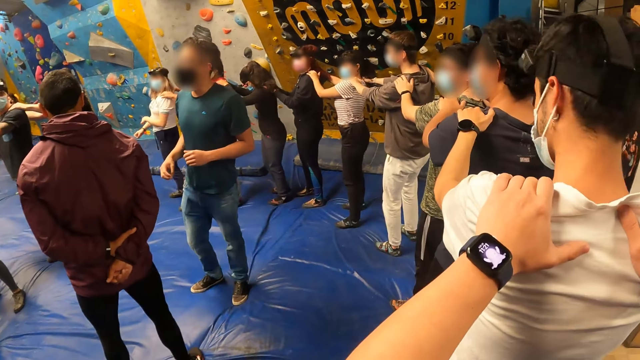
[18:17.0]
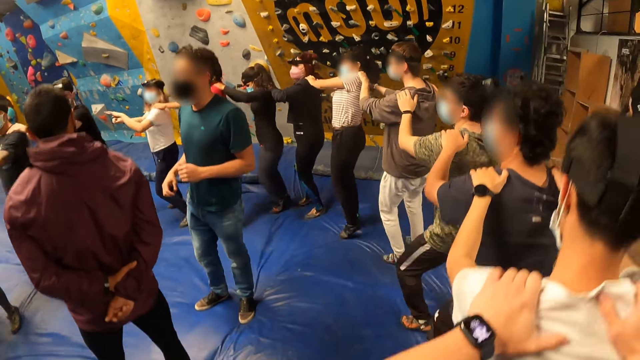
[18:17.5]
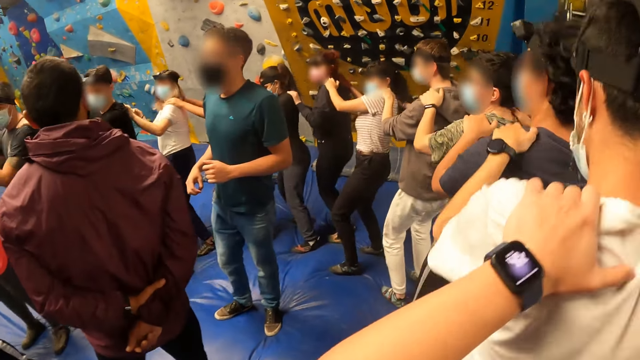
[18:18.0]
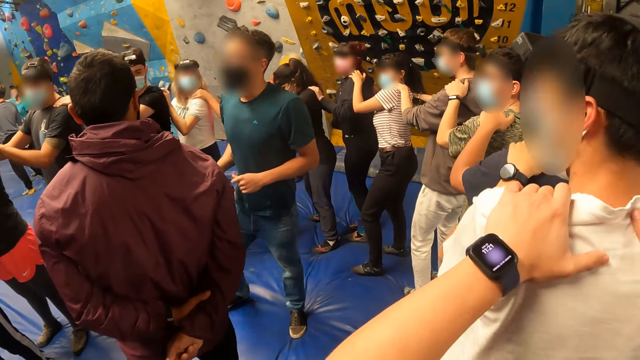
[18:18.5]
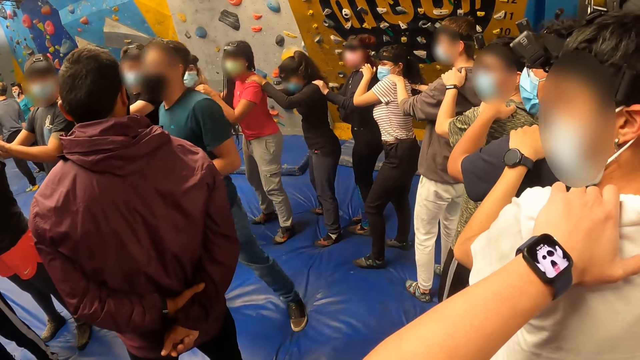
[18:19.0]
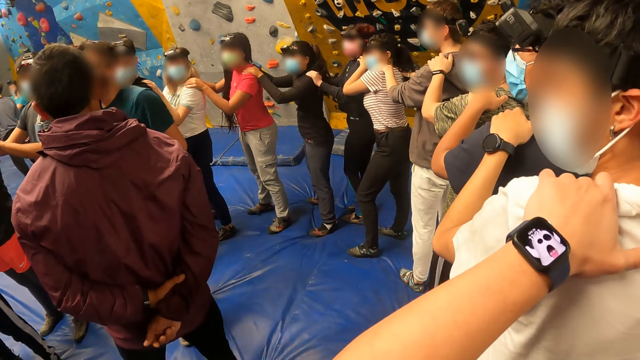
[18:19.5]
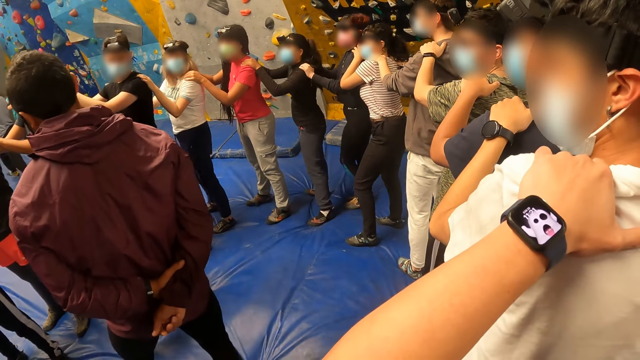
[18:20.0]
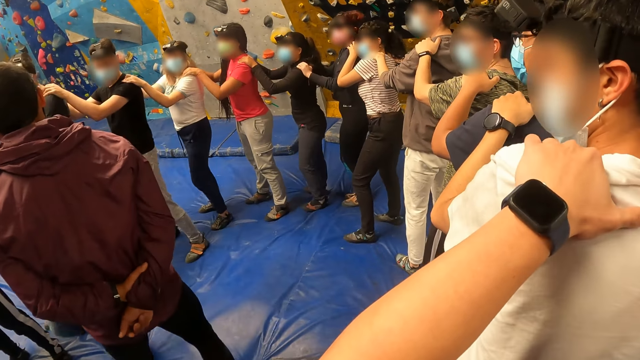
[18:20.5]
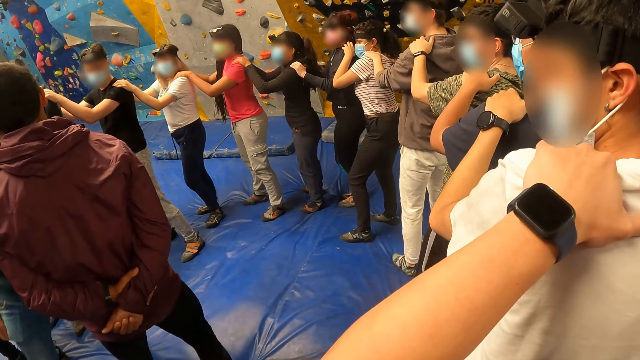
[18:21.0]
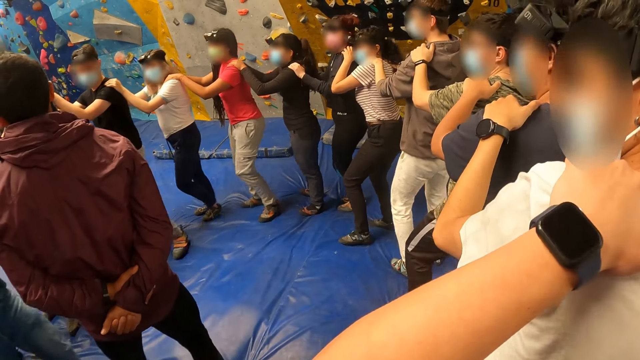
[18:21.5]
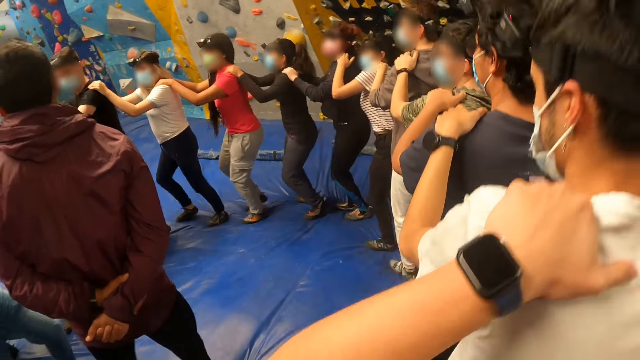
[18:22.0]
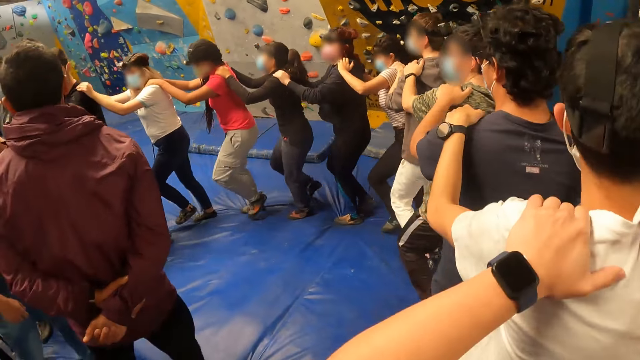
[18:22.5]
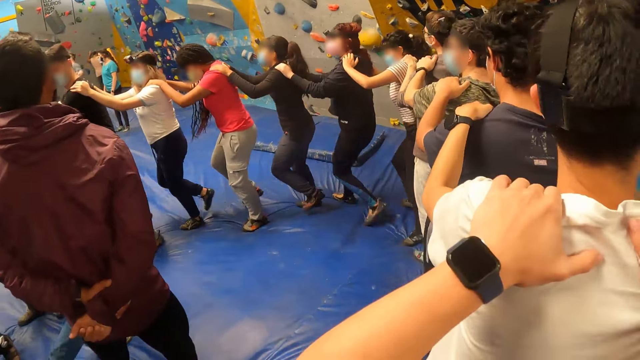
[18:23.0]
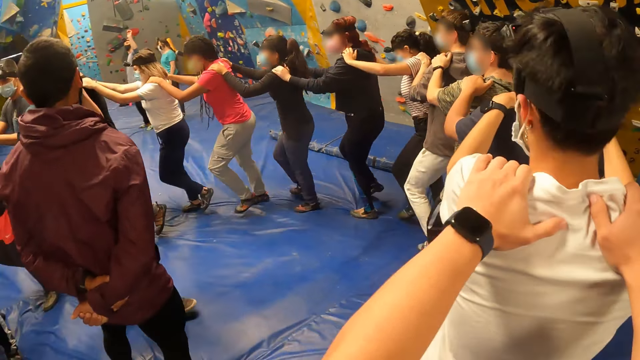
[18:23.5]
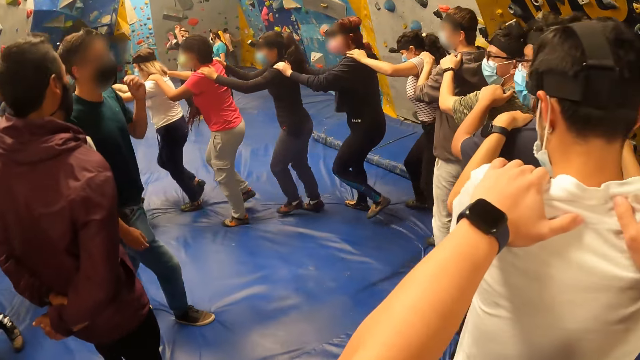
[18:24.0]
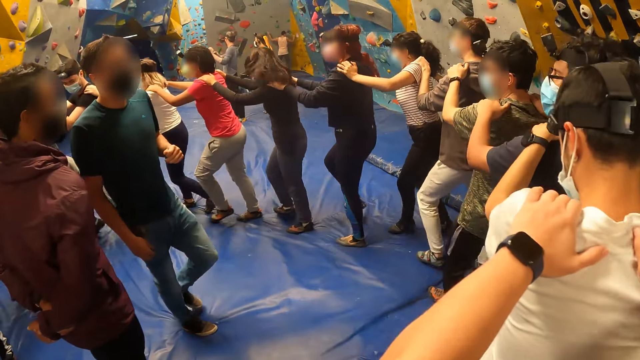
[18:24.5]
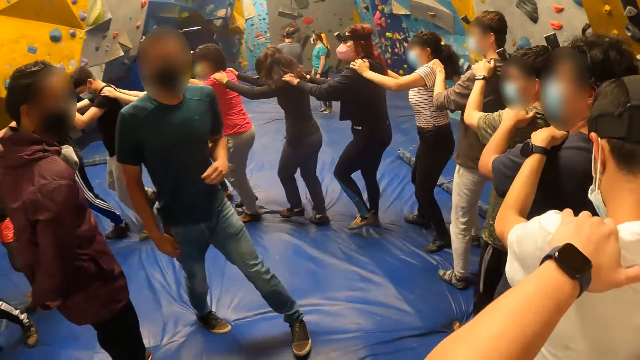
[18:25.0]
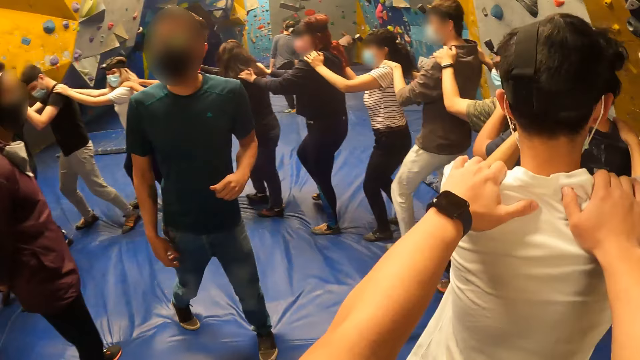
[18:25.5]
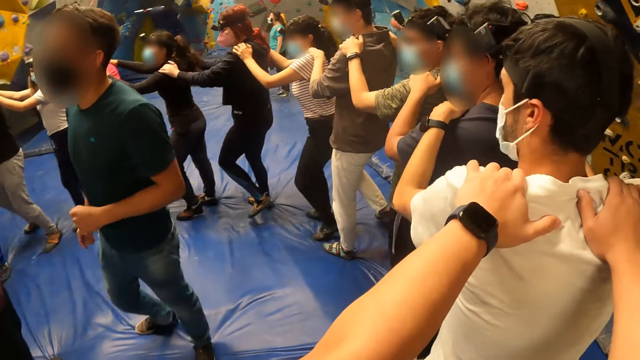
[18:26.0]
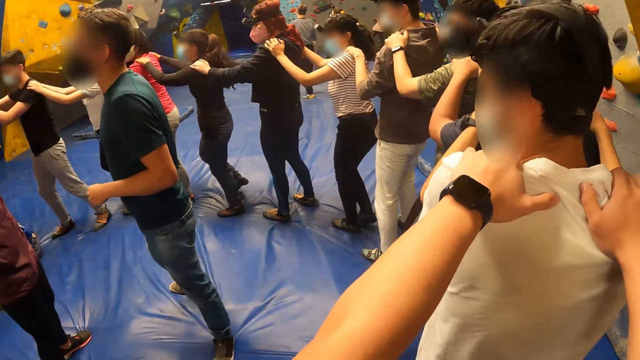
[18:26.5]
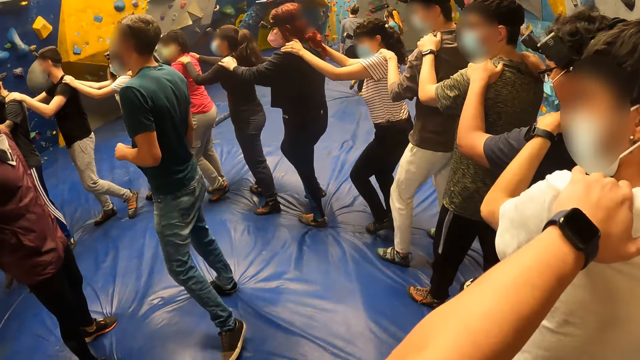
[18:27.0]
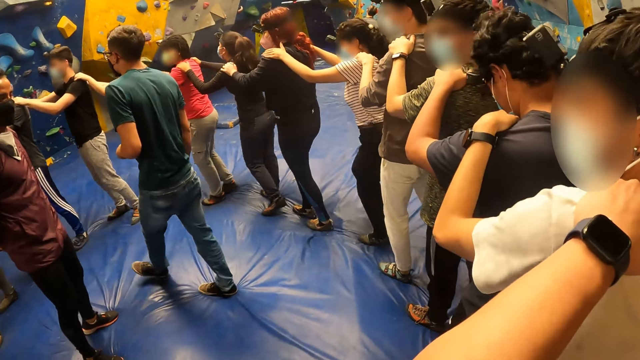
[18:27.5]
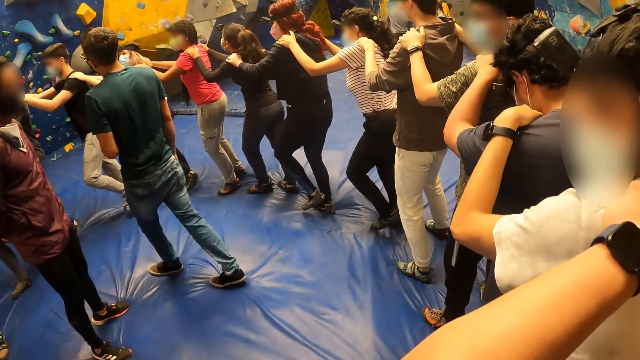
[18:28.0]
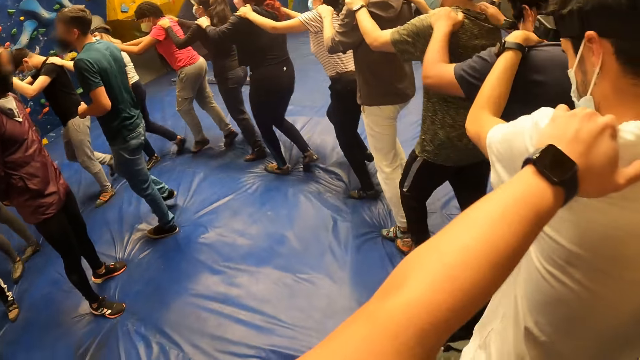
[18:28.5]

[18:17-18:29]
The camera wearer looks around. They walk in a circle. They jump.

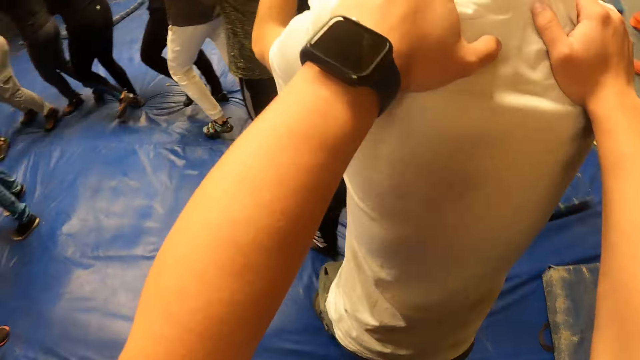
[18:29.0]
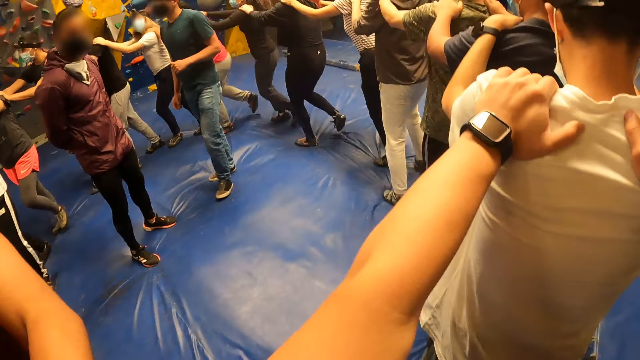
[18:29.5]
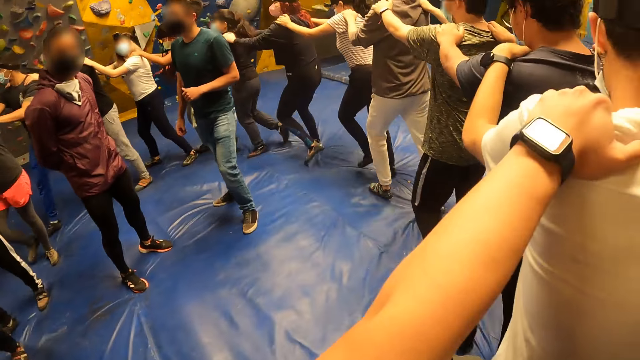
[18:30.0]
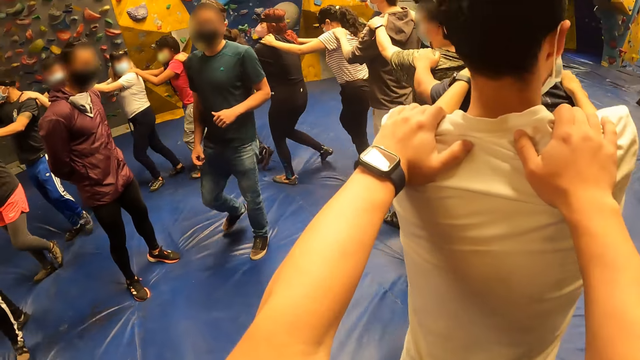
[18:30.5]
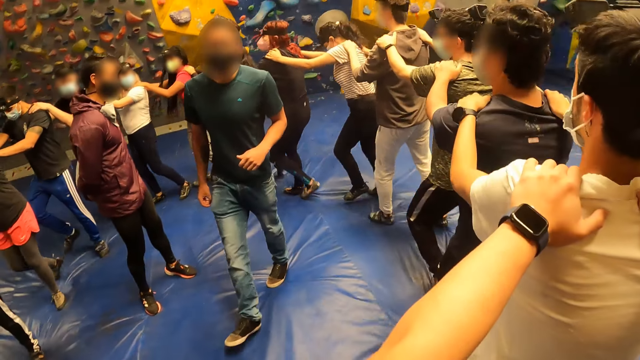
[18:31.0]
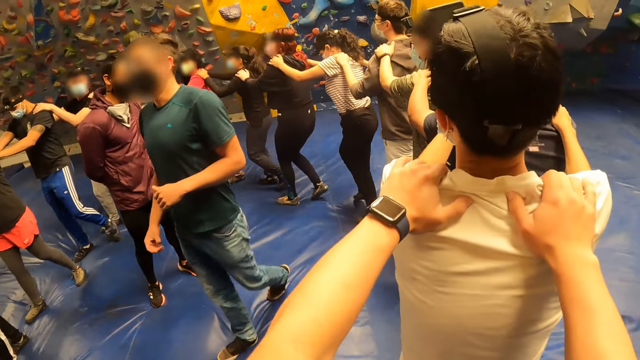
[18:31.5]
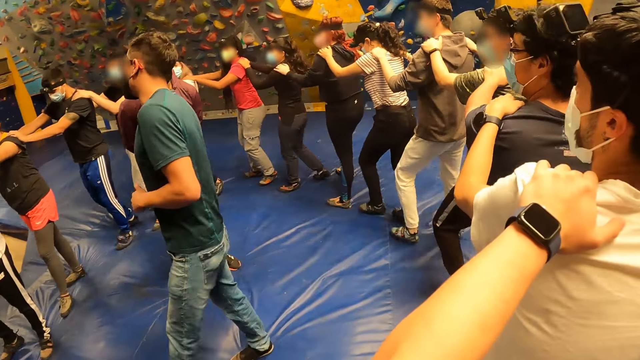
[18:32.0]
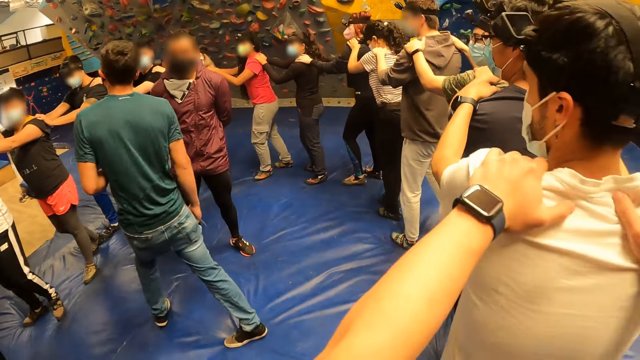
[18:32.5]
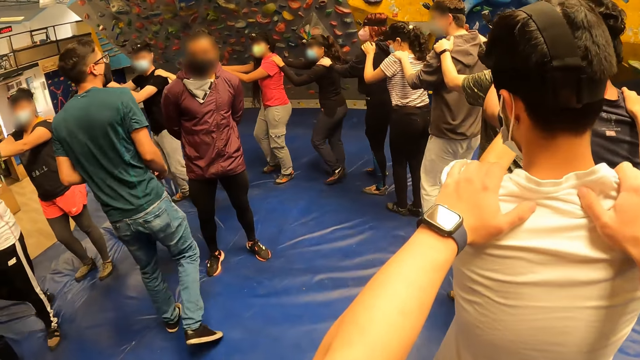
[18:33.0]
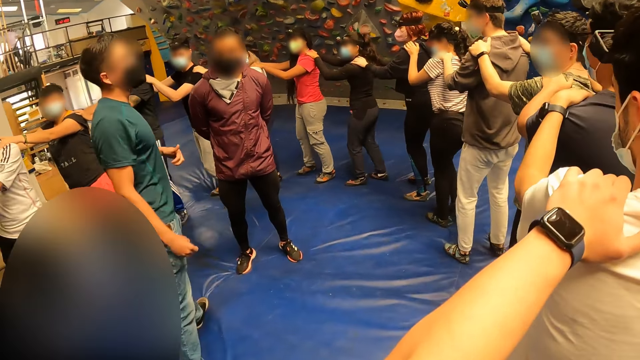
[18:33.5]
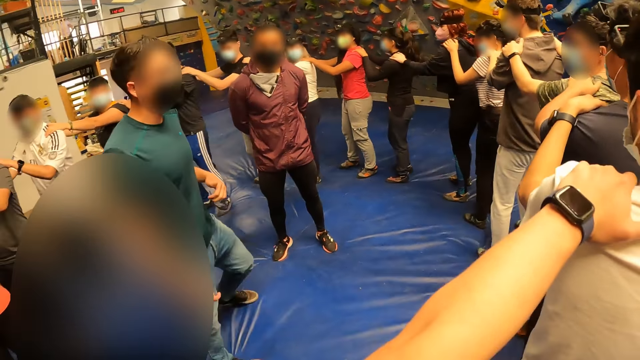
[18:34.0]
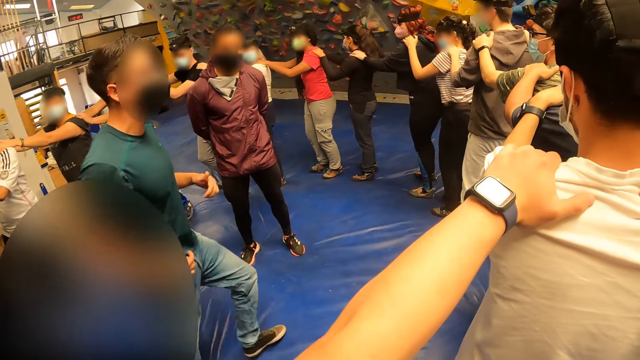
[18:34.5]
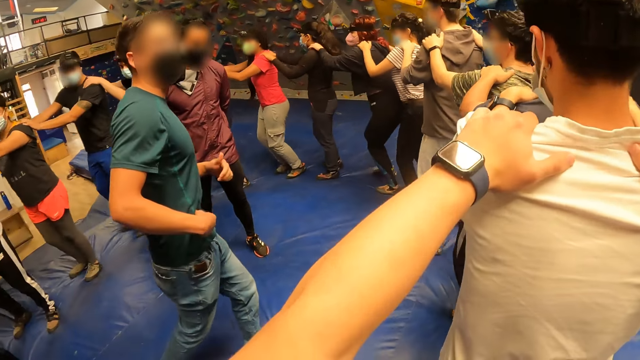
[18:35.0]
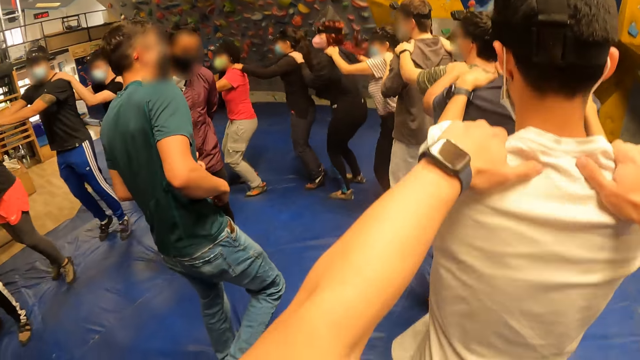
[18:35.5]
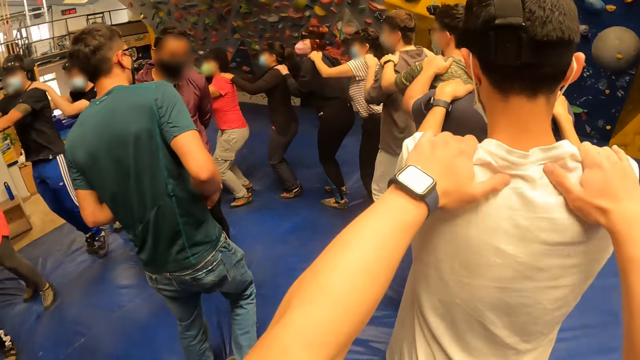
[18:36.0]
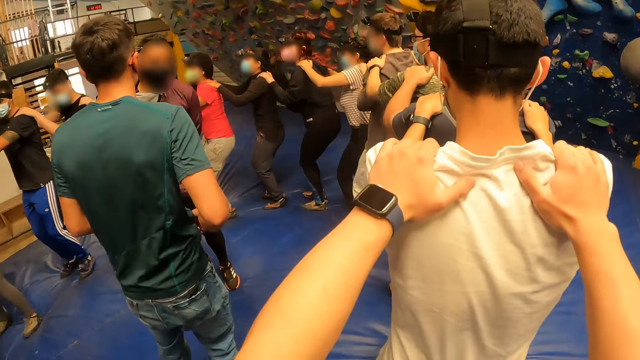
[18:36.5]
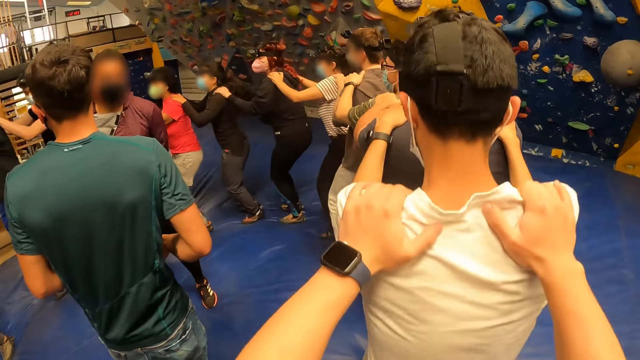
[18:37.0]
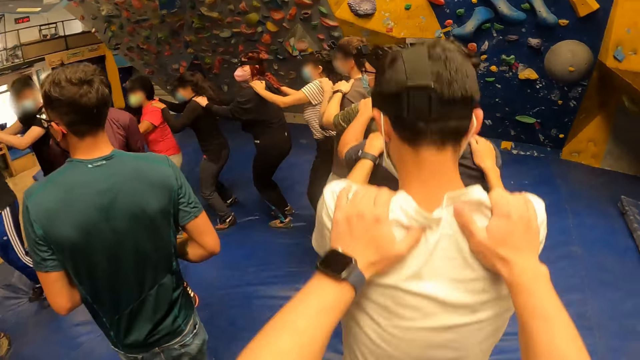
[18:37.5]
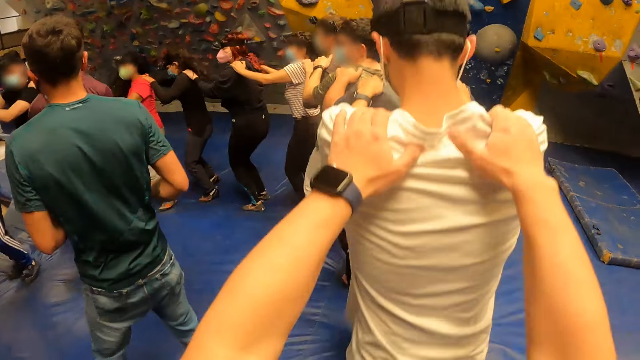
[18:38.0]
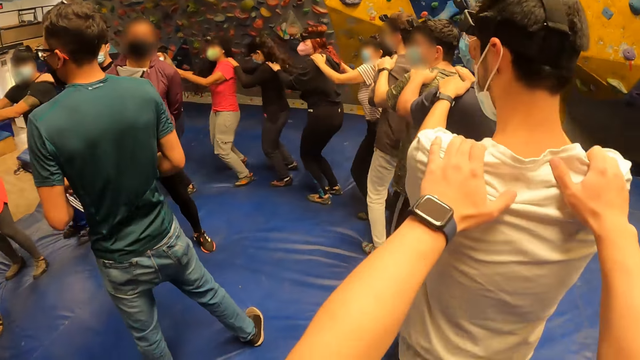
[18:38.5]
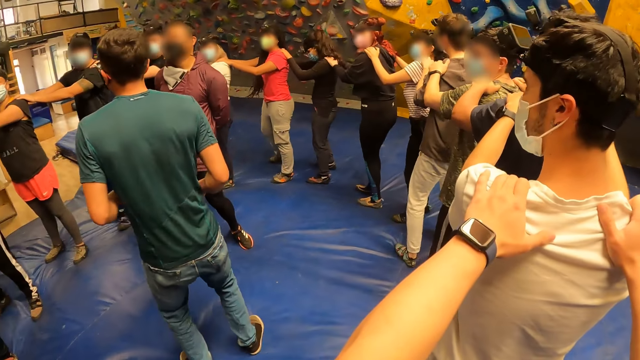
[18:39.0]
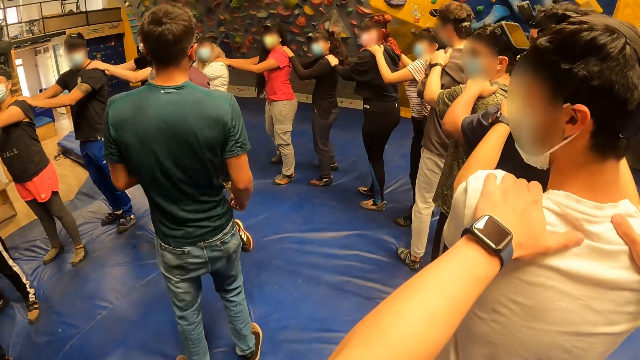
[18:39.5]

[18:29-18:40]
The man and the camera wearer jump along with other people in the gym. The camera wearer stops.
